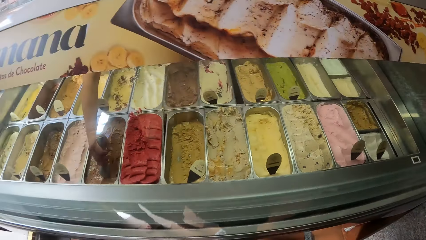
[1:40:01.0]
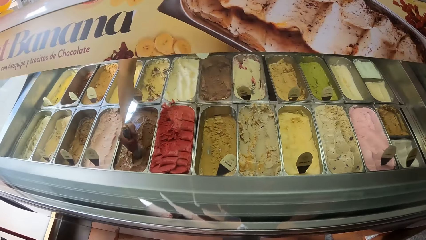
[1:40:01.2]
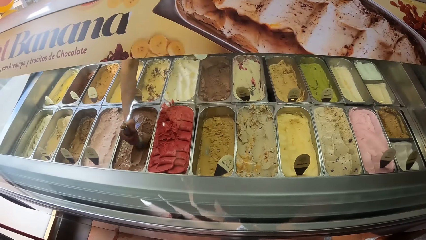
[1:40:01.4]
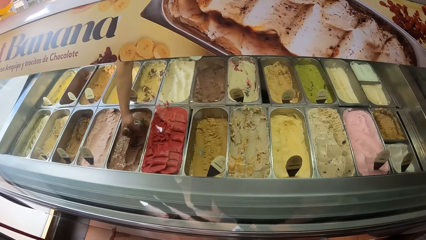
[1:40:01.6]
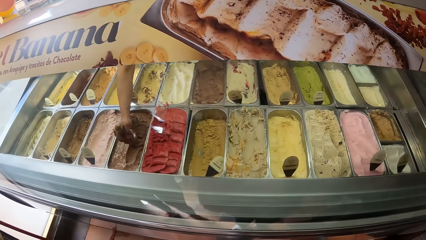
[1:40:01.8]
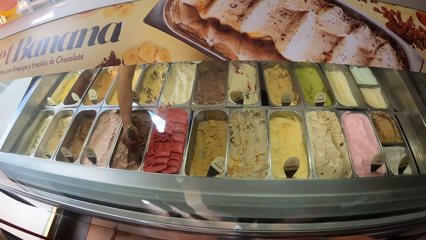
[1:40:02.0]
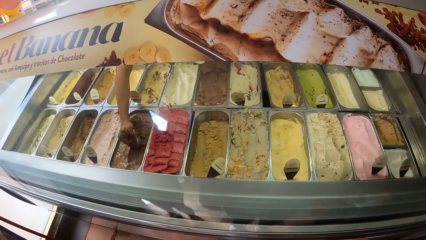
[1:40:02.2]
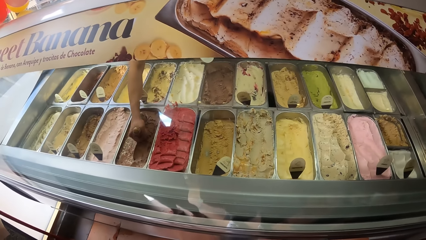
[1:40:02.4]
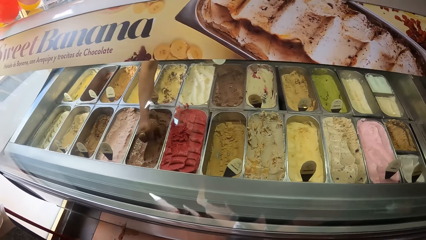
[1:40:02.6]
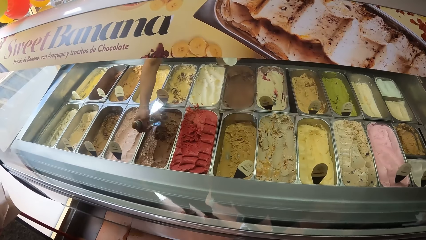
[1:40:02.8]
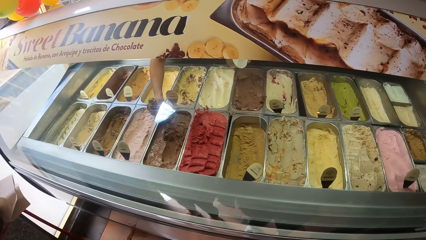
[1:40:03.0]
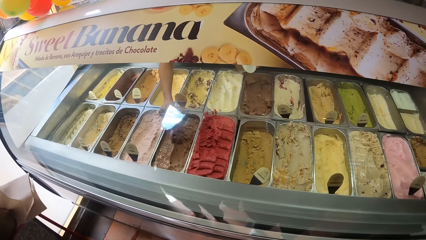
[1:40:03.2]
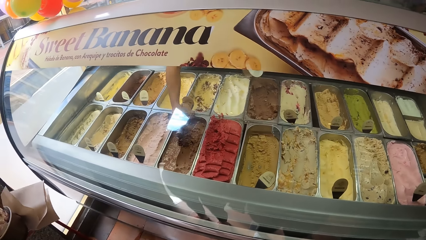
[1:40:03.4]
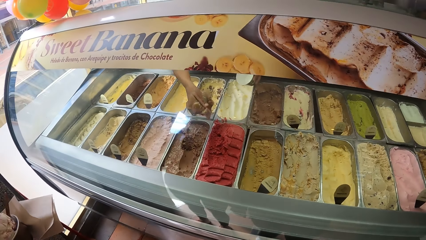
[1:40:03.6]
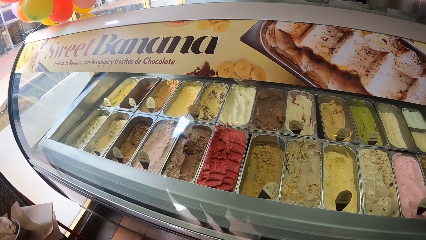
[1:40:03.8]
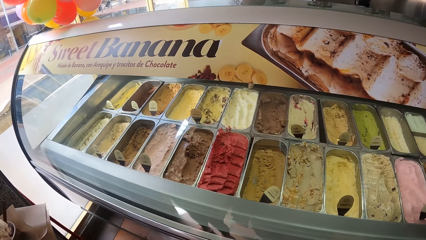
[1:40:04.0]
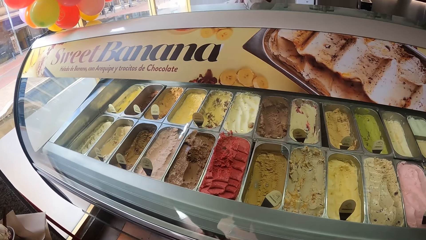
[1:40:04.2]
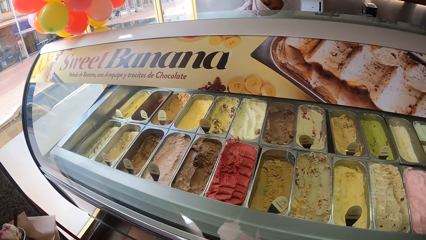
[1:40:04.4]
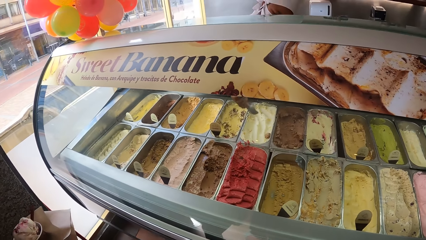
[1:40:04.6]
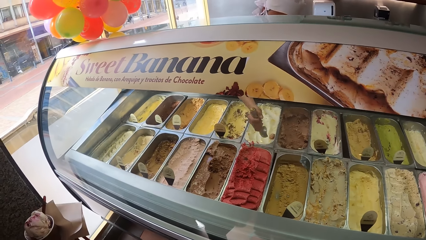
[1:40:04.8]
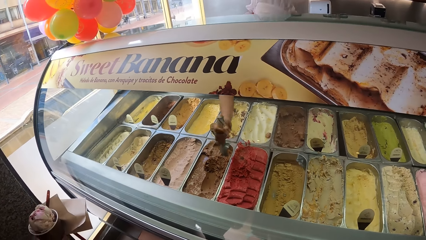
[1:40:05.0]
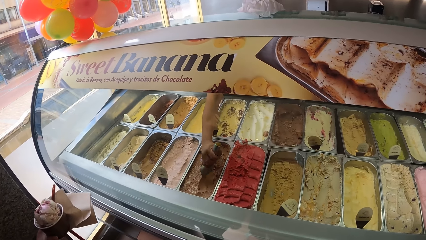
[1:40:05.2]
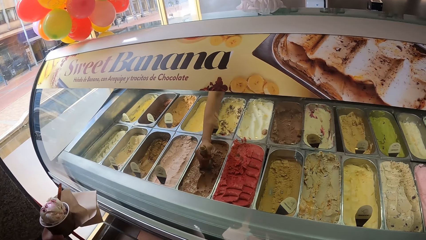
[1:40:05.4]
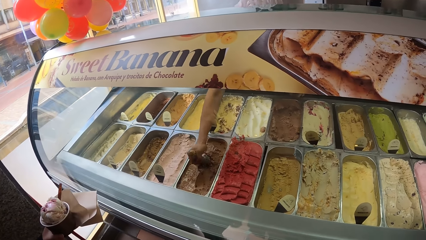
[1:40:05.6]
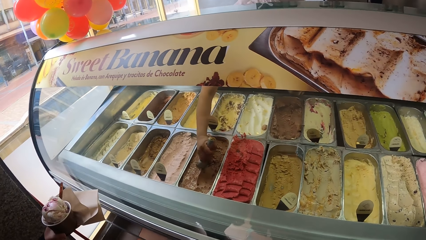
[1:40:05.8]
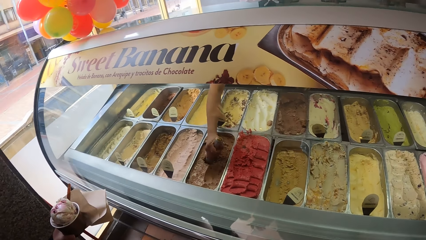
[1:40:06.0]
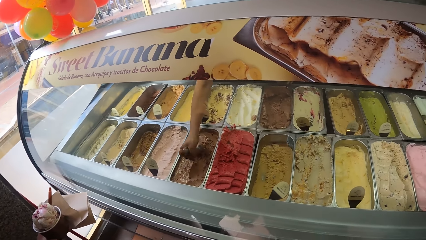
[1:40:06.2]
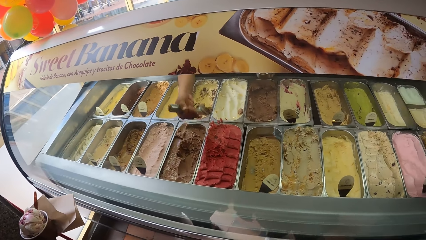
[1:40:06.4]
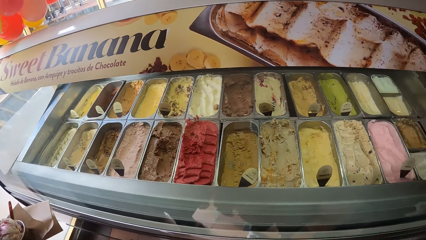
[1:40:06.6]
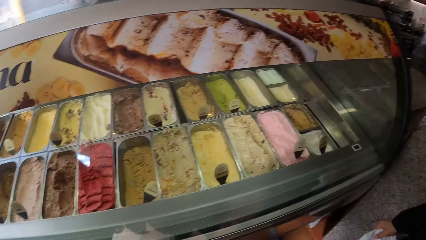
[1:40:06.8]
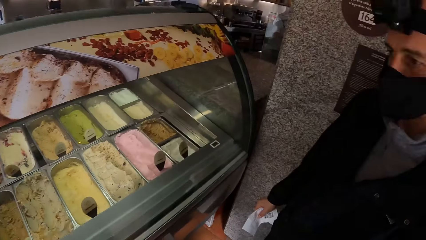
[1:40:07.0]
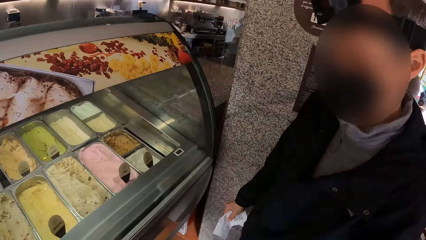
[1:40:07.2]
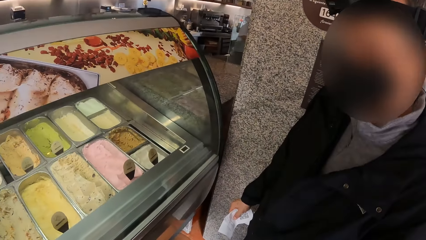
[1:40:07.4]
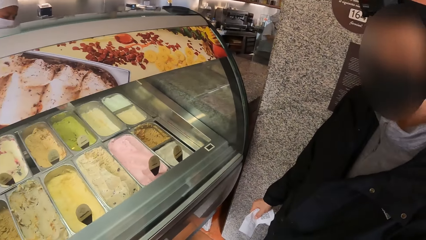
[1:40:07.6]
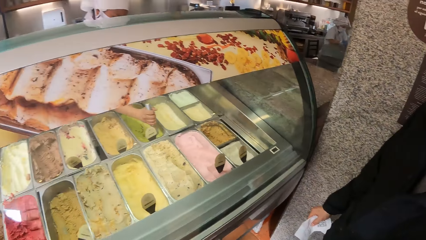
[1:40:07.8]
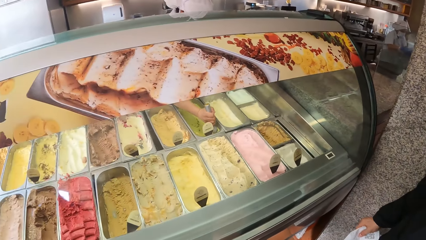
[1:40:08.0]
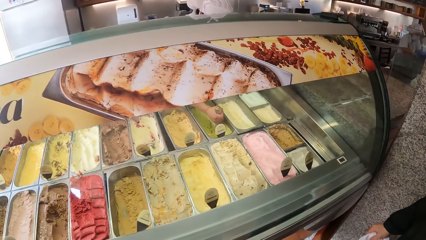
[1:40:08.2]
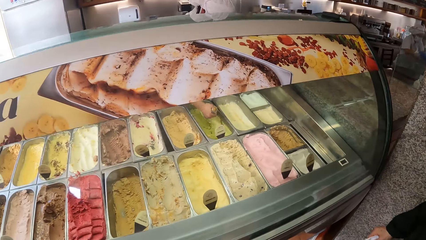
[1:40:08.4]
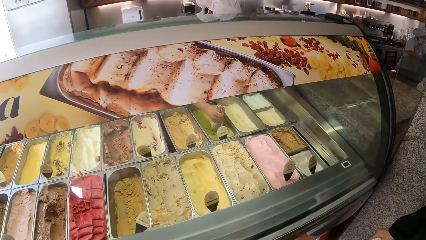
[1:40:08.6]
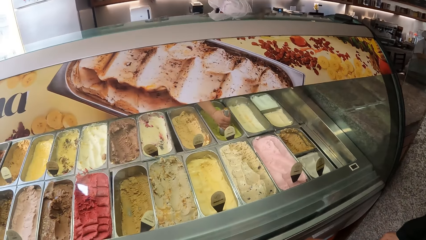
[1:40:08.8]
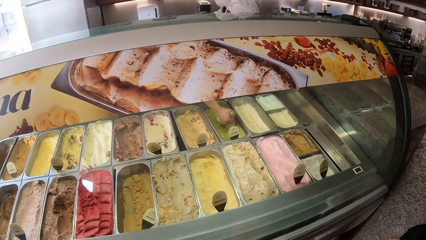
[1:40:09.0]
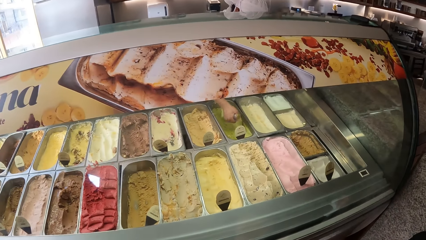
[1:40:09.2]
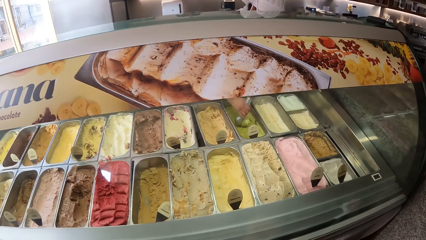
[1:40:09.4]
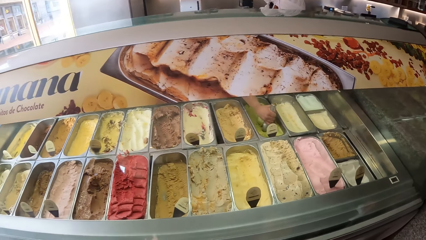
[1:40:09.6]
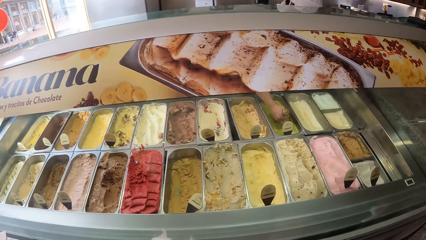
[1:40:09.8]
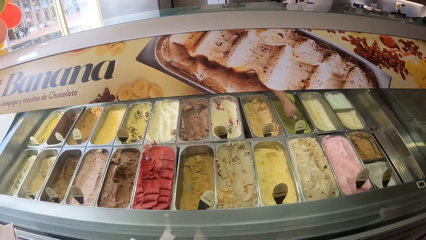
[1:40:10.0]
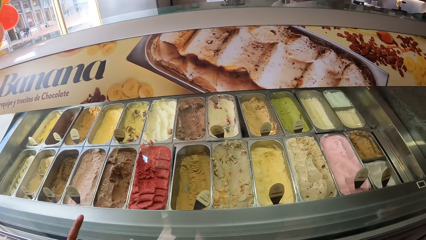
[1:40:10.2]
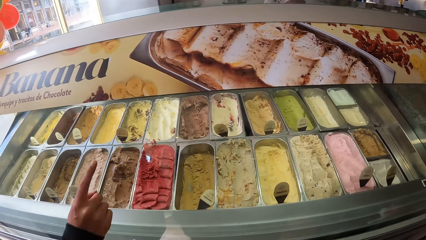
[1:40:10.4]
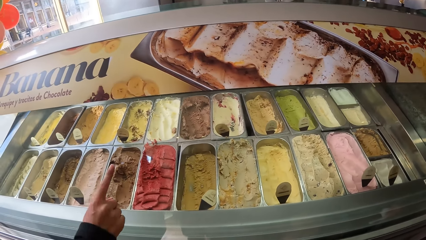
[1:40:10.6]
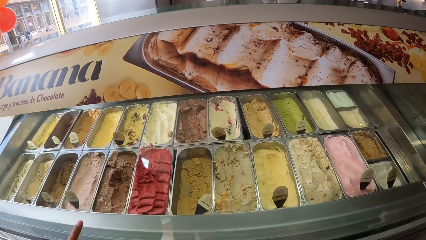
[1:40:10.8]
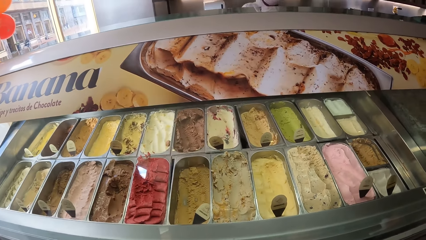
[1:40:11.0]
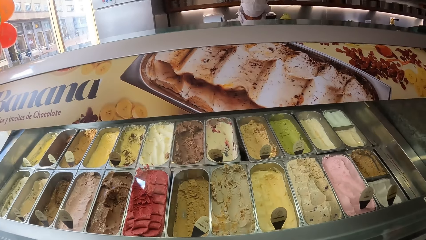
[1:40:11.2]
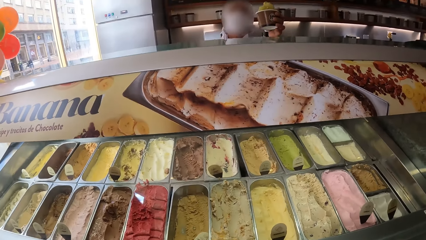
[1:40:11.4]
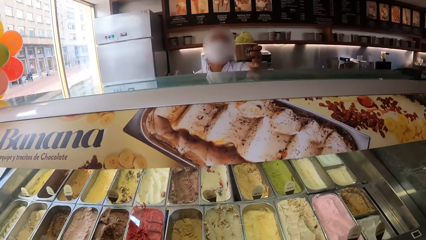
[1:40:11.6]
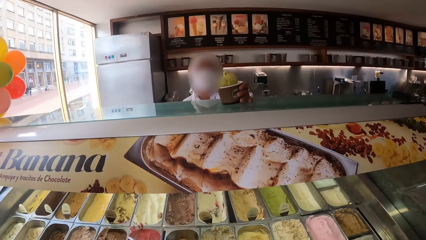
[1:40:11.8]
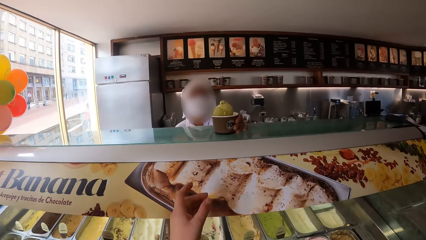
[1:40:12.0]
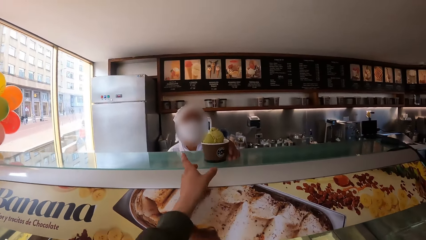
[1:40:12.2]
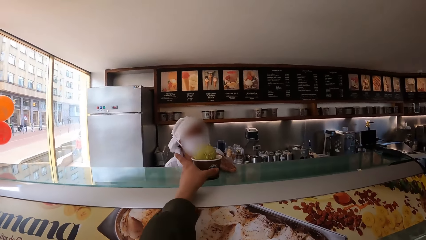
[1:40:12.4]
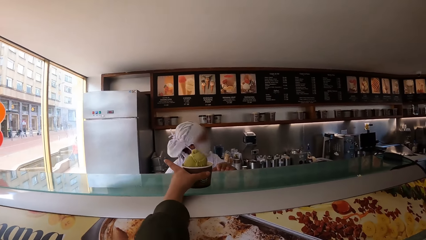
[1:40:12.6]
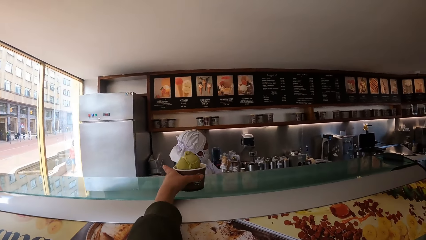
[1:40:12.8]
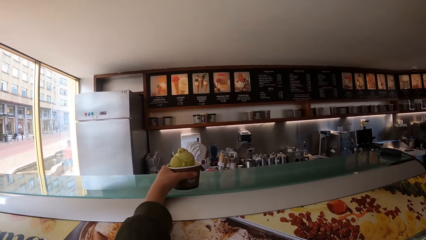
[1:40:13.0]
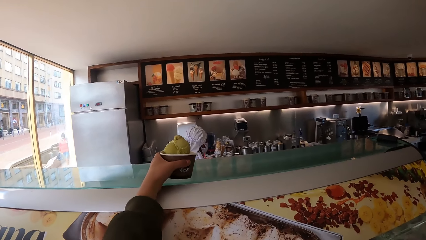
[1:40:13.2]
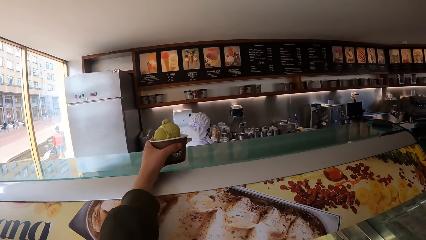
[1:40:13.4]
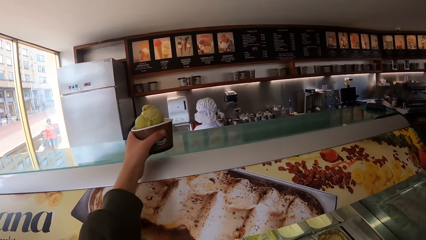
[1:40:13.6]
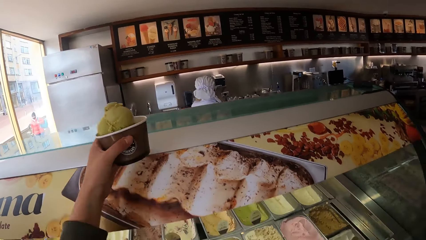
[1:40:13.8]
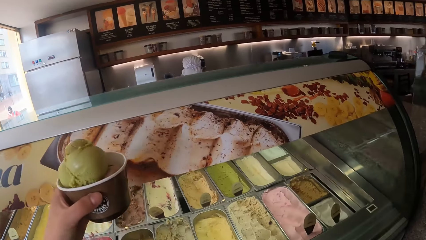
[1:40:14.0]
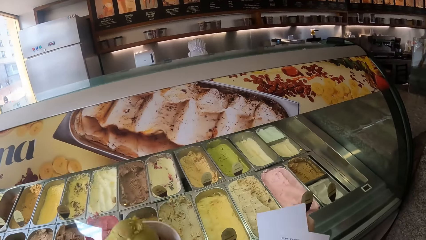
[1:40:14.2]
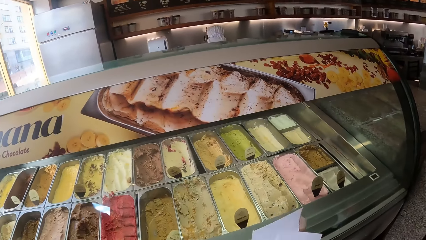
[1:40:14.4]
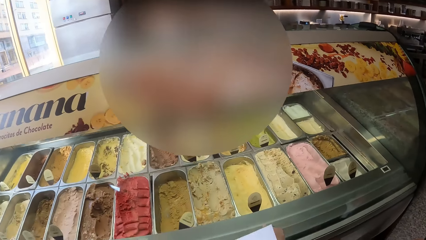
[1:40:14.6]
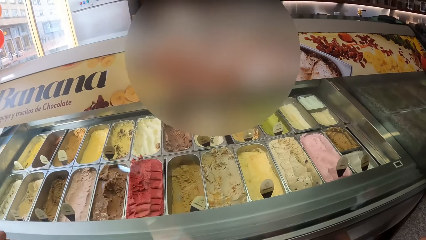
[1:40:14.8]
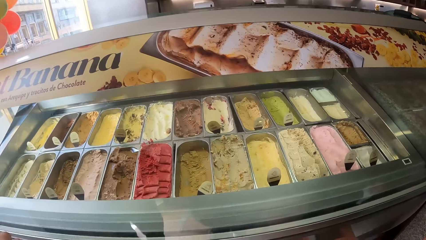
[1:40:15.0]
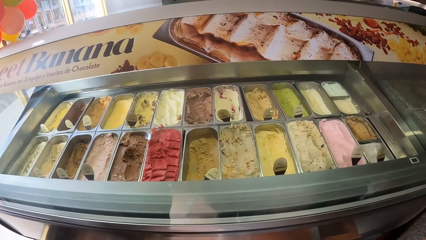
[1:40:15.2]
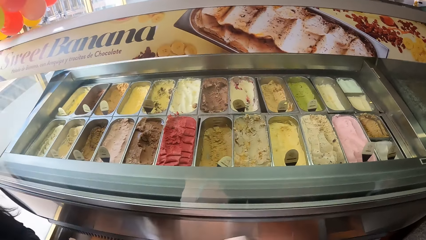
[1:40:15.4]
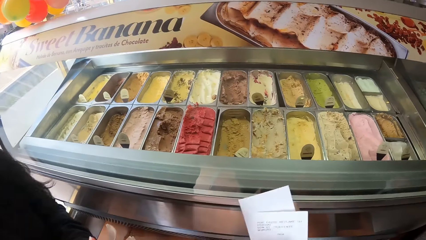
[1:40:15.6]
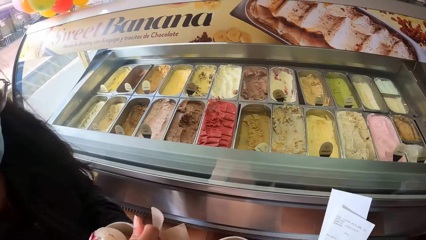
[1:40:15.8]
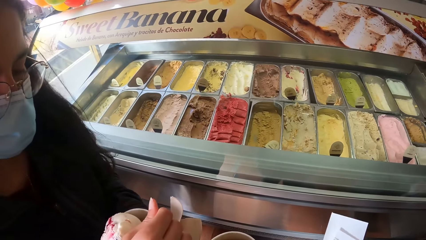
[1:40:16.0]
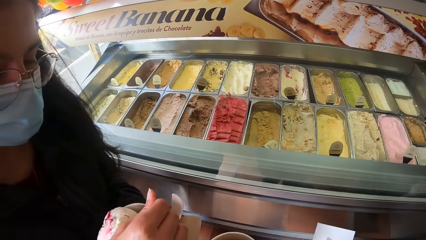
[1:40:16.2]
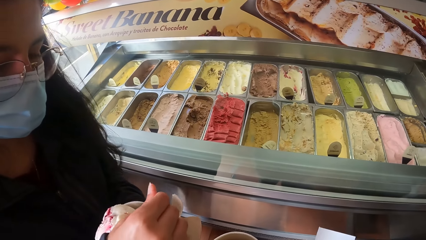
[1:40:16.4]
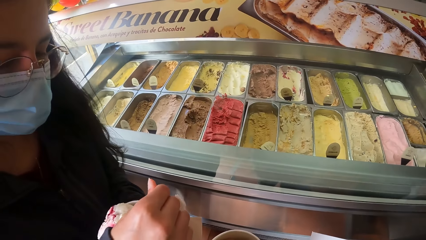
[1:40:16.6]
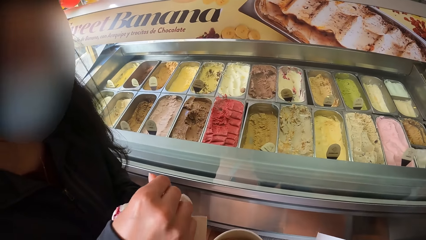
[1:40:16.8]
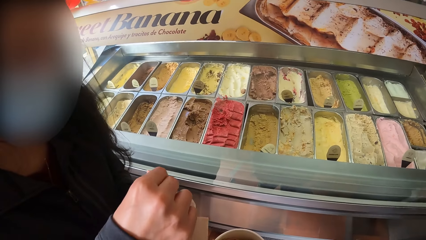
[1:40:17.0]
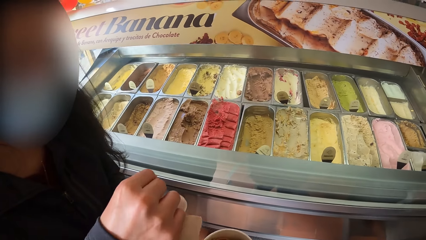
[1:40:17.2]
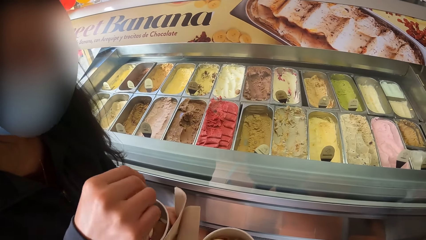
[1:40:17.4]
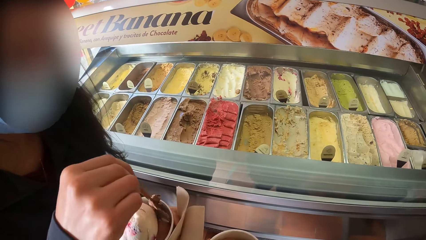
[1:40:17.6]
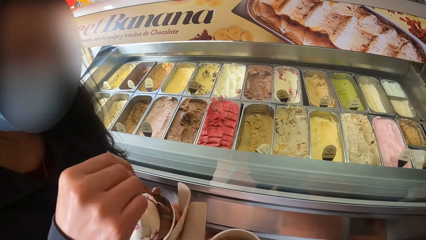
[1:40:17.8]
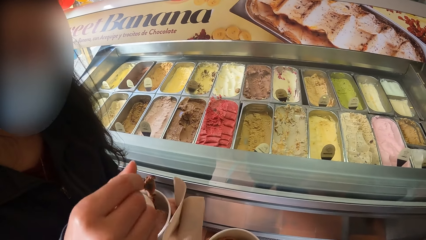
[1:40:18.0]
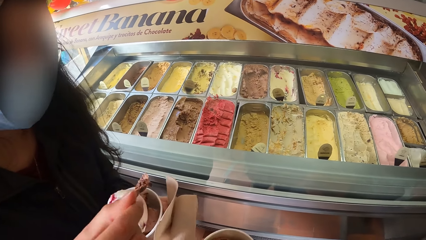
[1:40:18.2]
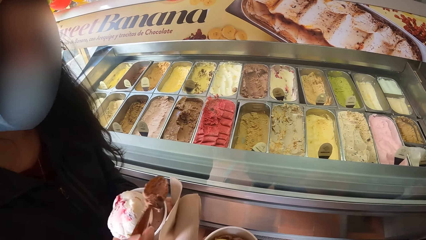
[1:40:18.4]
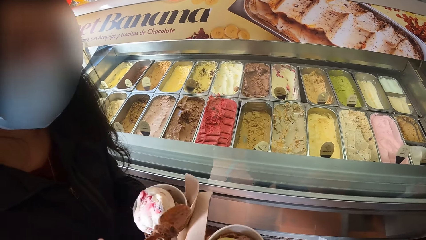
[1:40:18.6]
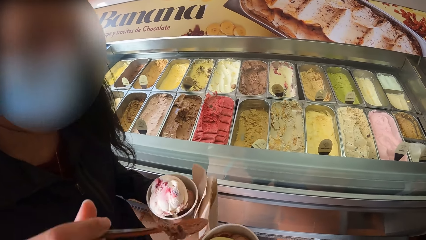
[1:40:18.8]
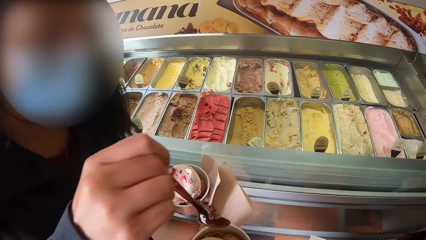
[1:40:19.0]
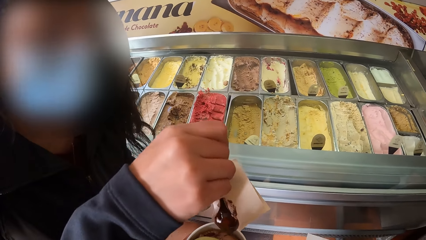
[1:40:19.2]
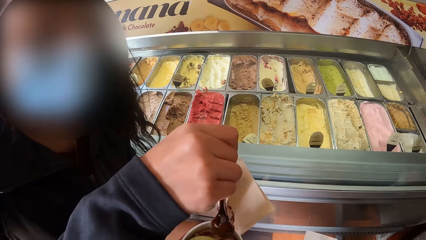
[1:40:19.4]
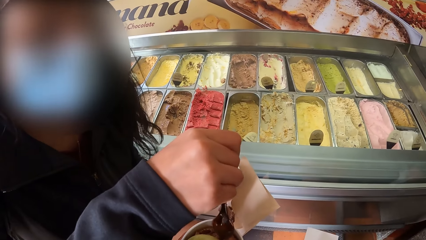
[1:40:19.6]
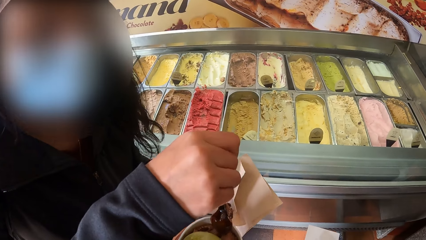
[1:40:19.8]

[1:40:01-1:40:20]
The man scoops ice cream from a pan in the show glass with an ice cream scoop in his right hand. The man puts the ice cream in a cup or container in his left hand. The man scoops ice cream from the pan in the show glass with the ice cream scoop in his right hand. The man puts the ice cream in the container. The man scoops ice cream from the pan in the show glass with the ice cream scoop in his right hand. The woman touches the show glass with her right hand. The man puts the ice cream in the container. The man places the cup of ice cream in his left hand on the show glass. The camera wearer picks the cup of ice cream from the show glass with his left hand. A person picks a spoon. The woman scoops ice cream with the spoon from a cup in her left hand.
